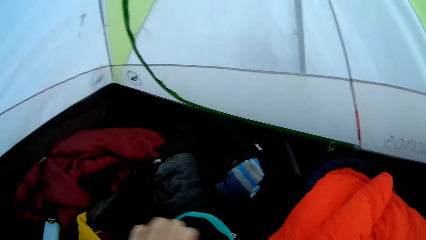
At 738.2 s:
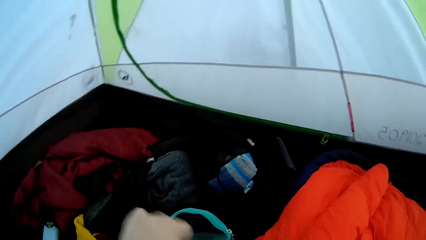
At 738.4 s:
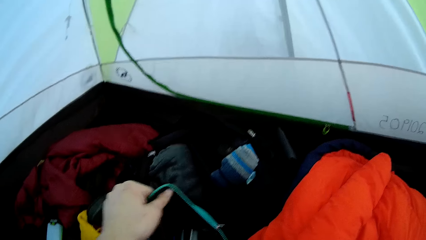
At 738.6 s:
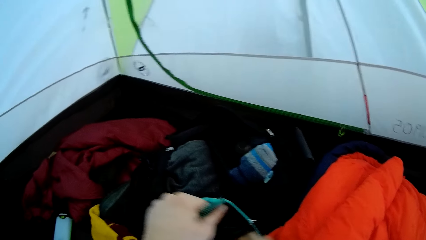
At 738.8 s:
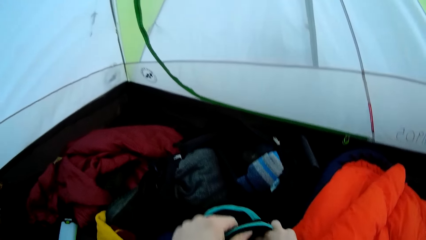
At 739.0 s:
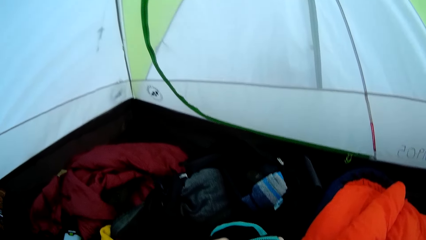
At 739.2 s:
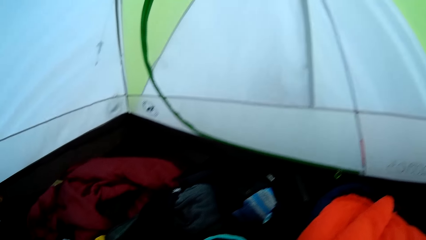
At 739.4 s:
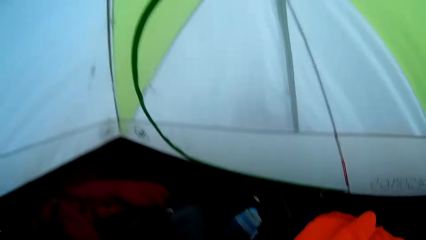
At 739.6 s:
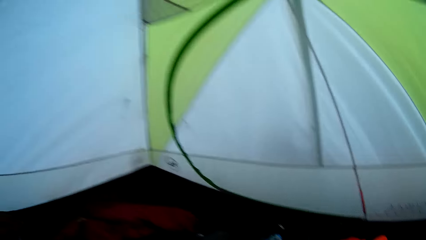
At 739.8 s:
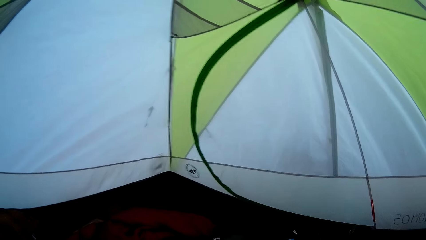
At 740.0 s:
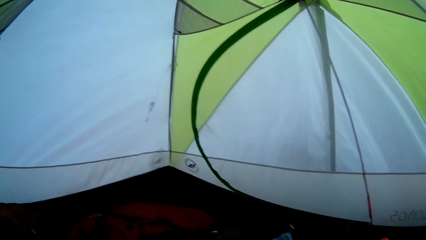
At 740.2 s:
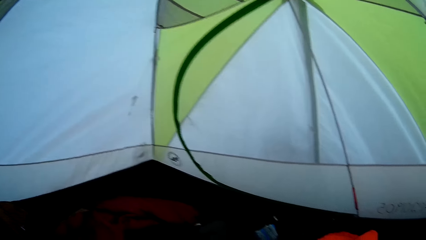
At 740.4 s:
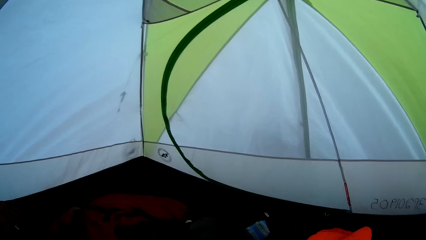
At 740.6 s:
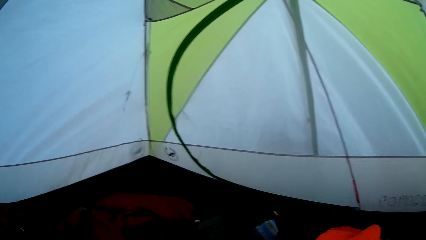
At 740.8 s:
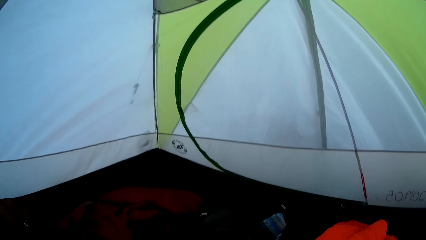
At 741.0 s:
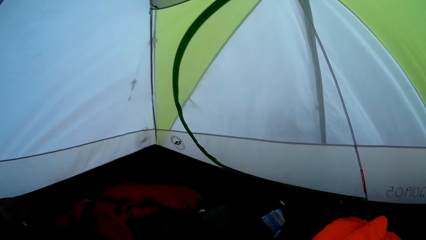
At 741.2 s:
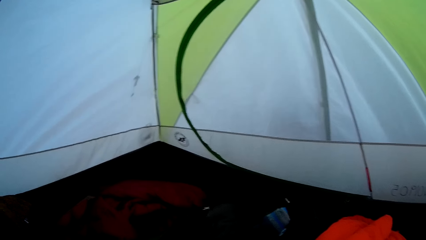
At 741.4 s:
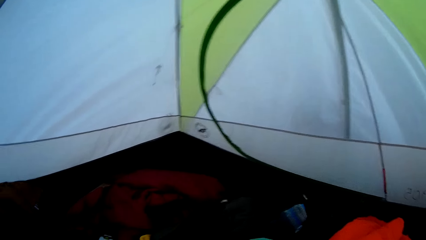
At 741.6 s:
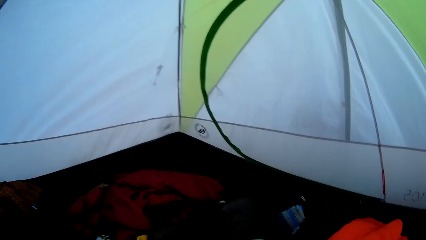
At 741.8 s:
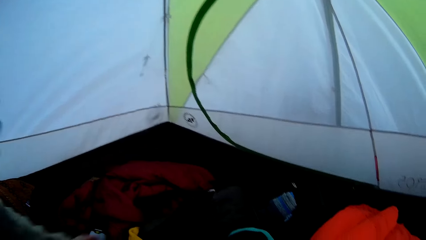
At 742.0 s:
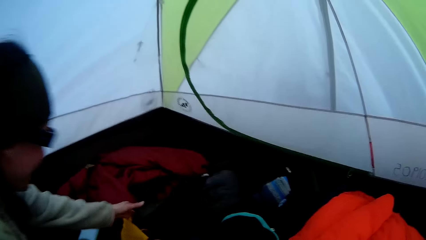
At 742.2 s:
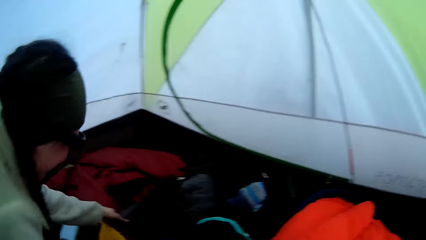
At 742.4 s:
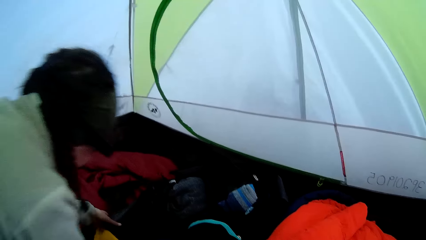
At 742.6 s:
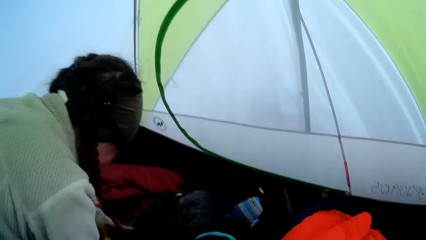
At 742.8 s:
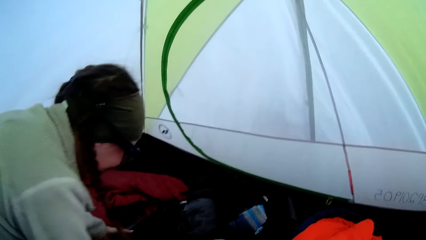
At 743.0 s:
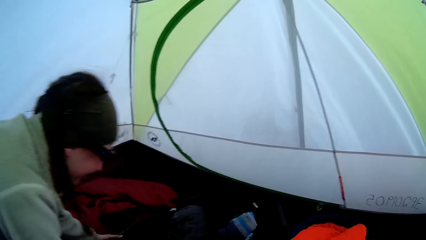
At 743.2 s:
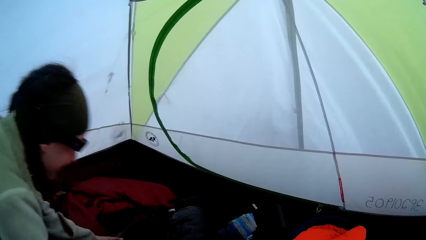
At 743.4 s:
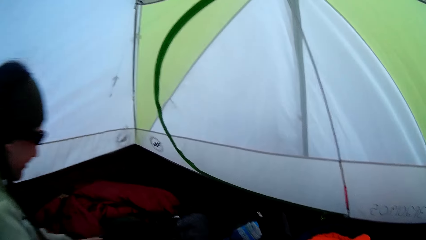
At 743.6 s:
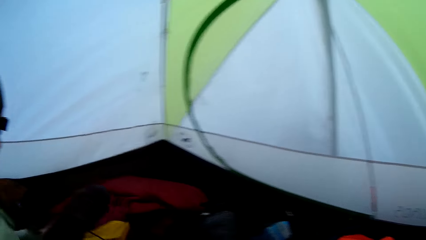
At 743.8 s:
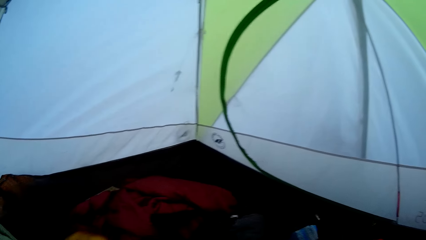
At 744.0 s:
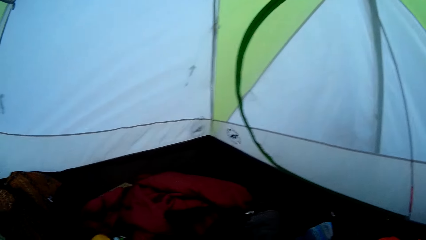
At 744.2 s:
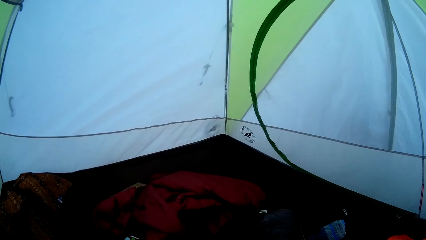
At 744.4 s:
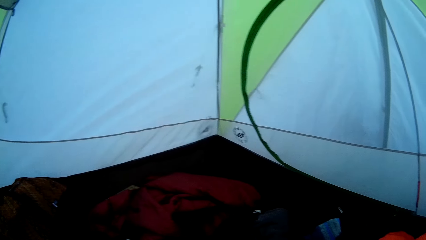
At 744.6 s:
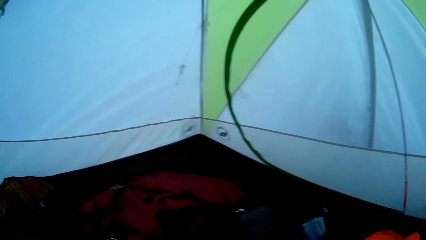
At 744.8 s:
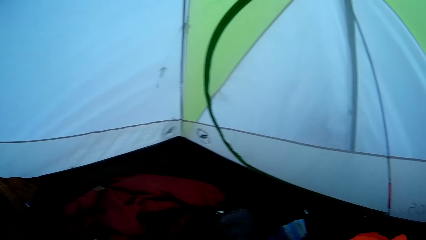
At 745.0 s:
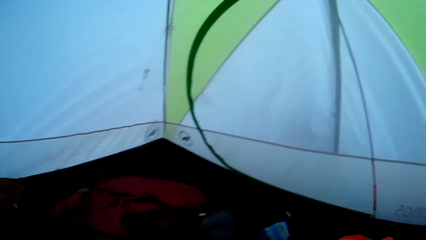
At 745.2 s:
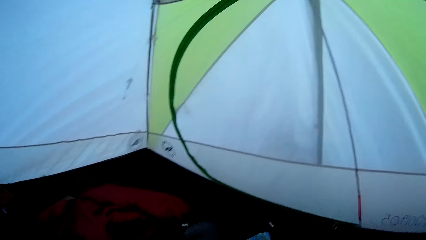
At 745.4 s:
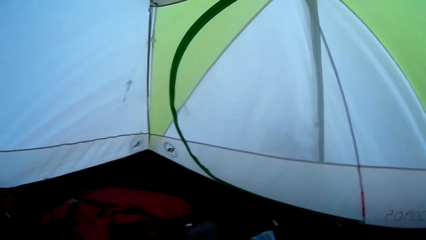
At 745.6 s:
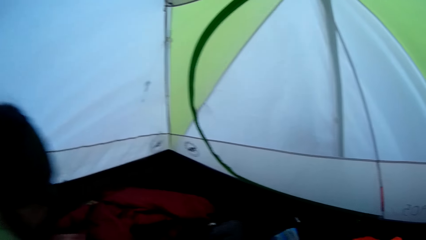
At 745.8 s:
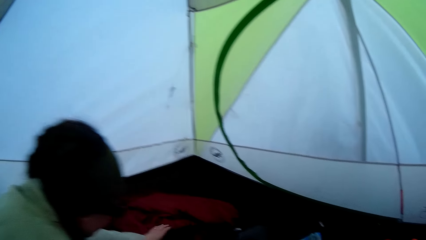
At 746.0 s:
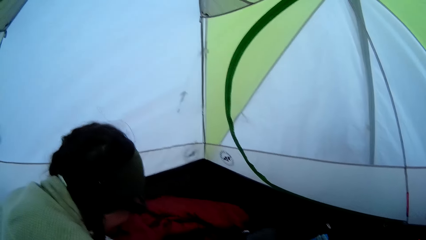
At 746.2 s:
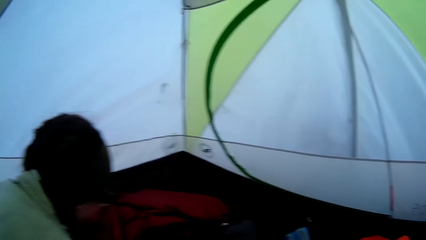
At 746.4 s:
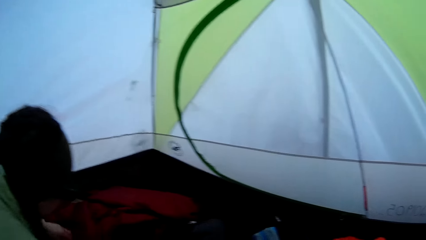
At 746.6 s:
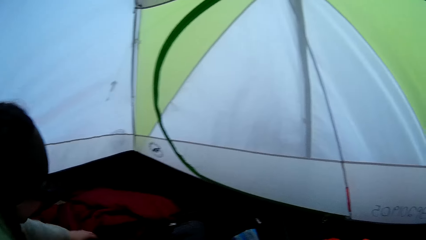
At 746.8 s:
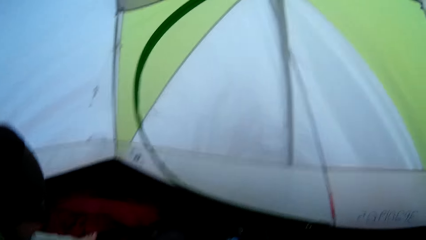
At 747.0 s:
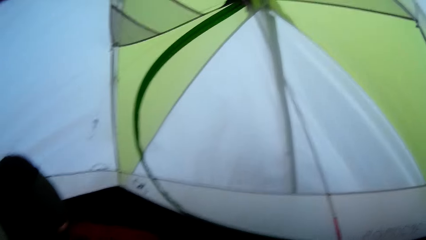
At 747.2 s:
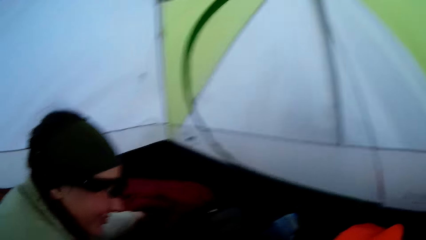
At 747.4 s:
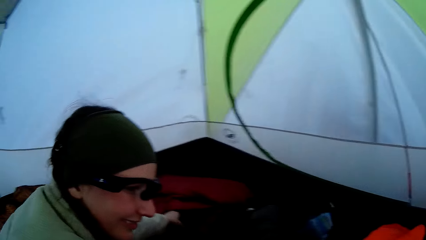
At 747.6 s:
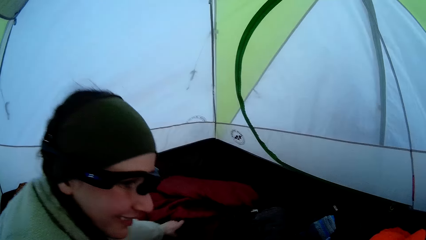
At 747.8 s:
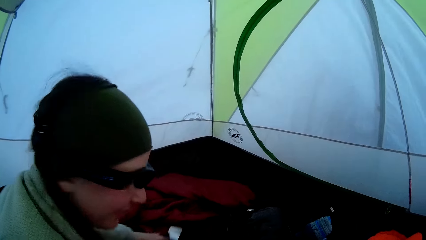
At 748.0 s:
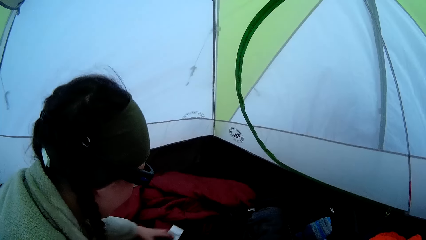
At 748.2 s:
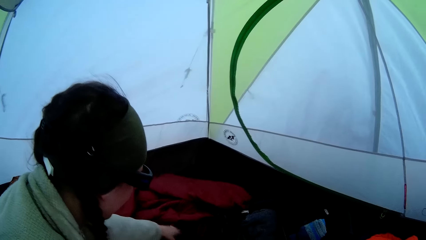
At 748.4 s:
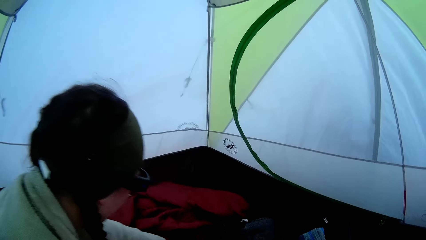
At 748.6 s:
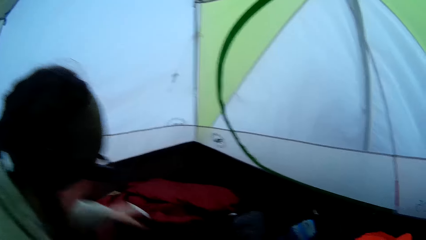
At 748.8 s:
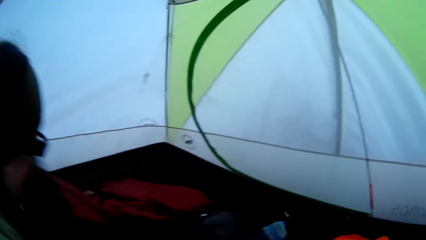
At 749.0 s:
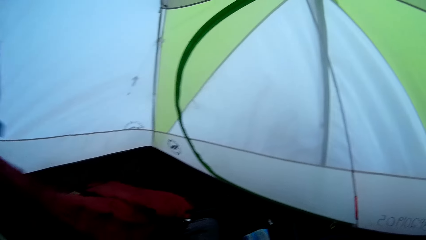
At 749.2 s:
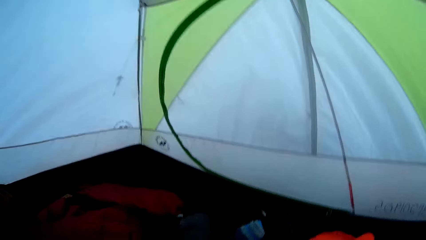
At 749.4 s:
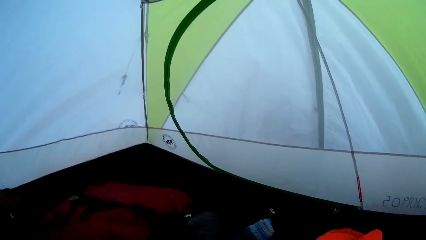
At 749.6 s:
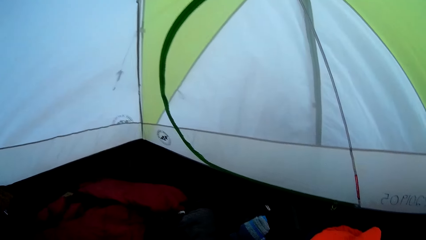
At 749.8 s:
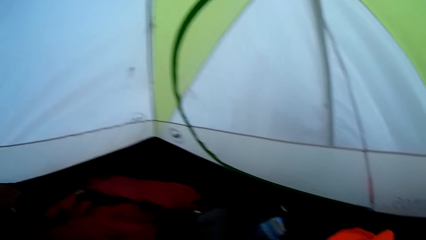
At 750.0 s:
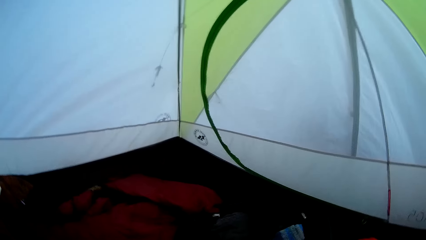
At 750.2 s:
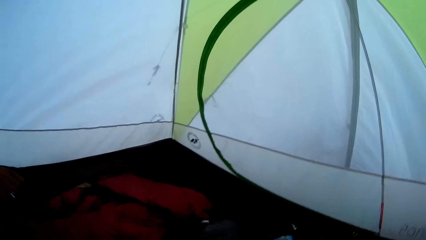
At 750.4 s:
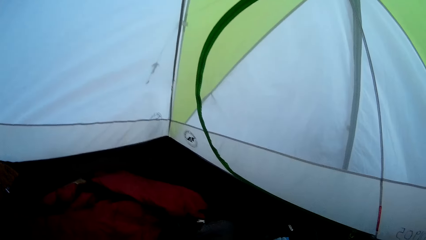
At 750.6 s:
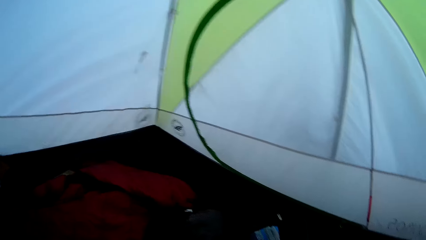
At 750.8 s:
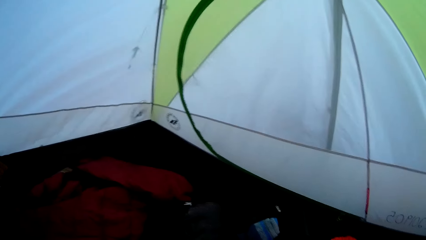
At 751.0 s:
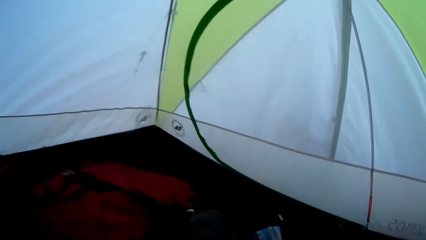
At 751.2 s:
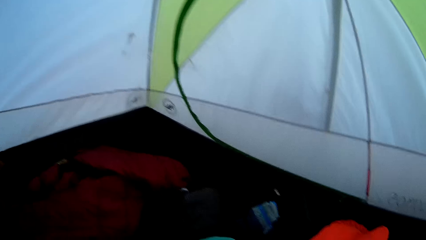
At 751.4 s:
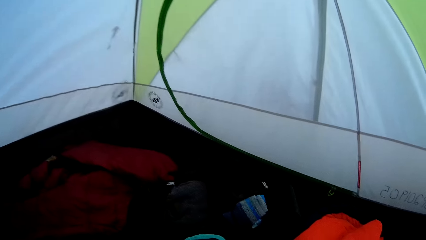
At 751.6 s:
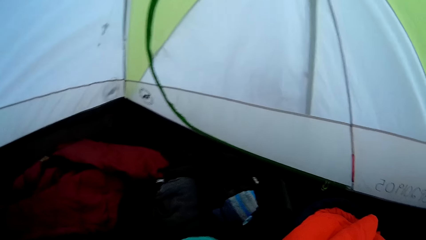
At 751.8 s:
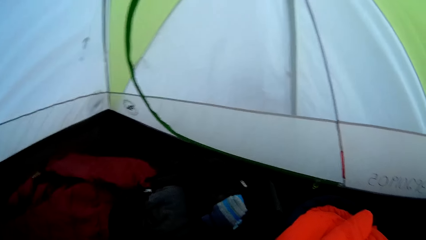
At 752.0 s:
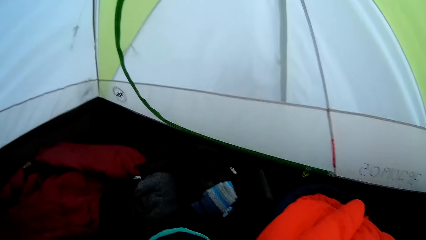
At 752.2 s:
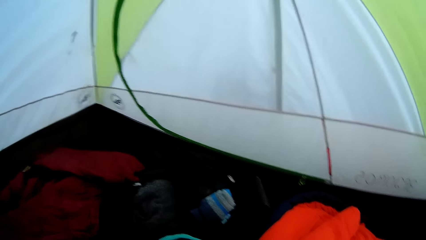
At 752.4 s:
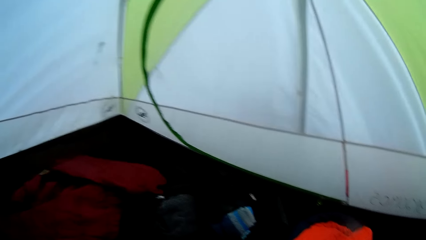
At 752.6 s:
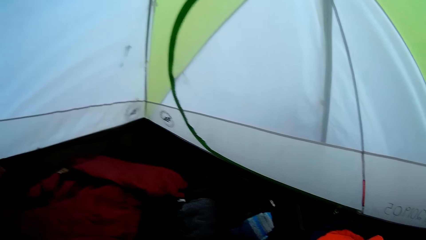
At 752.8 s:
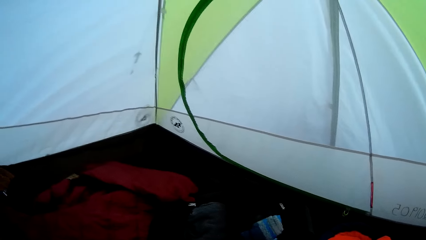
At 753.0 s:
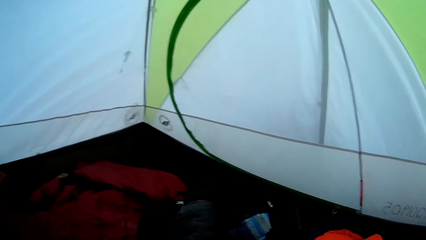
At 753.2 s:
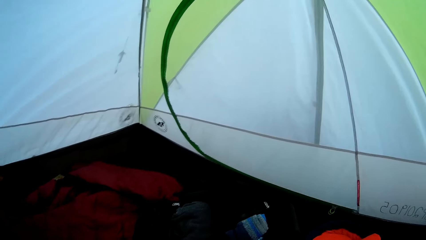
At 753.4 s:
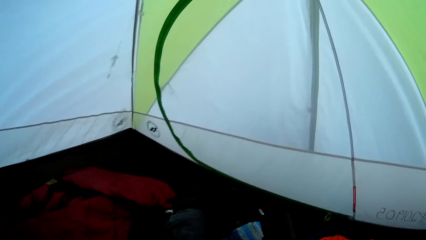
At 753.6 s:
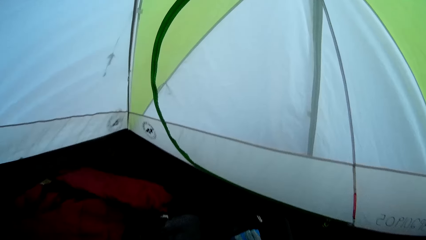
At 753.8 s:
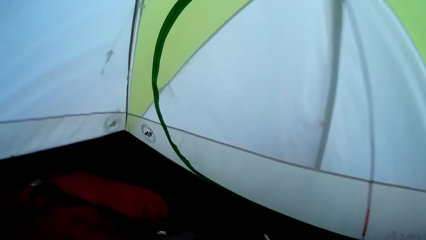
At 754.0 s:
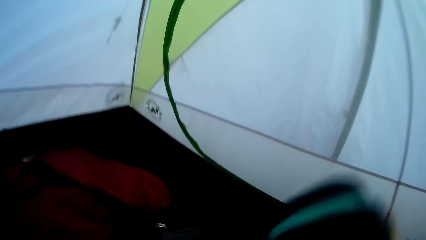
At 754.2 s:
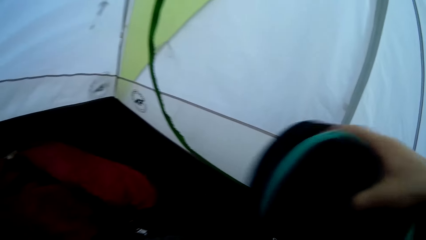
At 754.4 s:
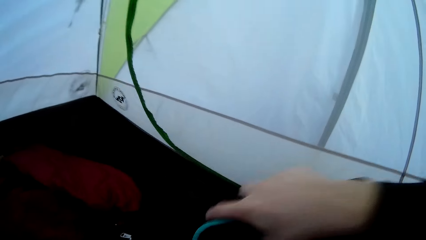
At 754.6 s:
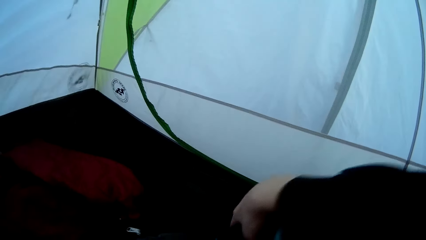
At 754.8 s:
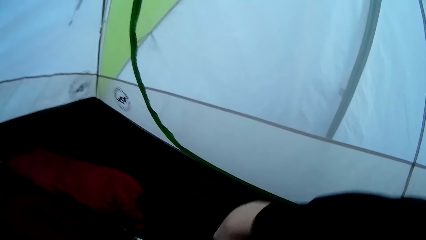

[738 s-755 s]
The camera wearer opens a bag. They look around the tent. A woman lifts something from the ground sheet. The woman lifts lighting from the ground sheet. The camera wearer looks around the tent.
